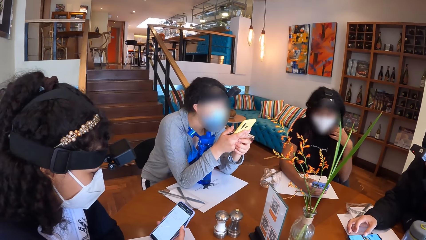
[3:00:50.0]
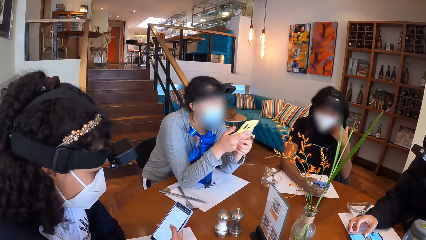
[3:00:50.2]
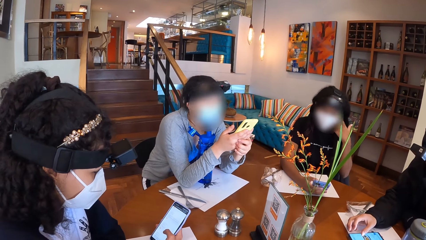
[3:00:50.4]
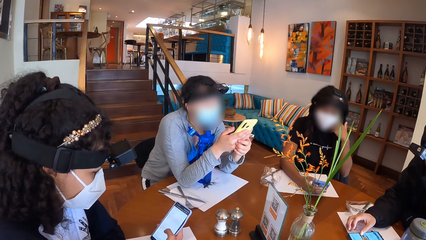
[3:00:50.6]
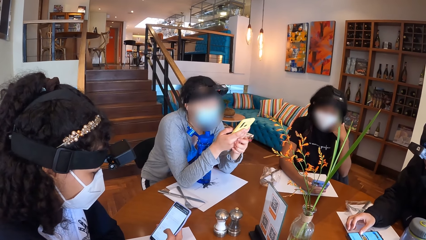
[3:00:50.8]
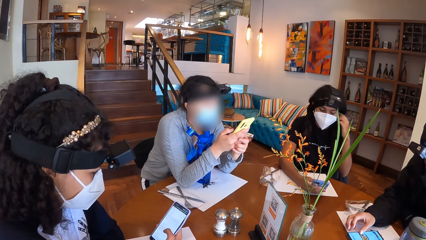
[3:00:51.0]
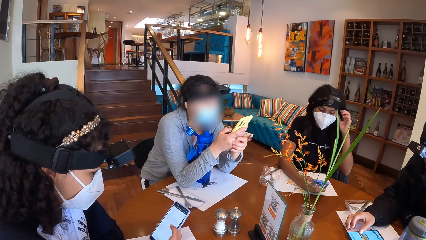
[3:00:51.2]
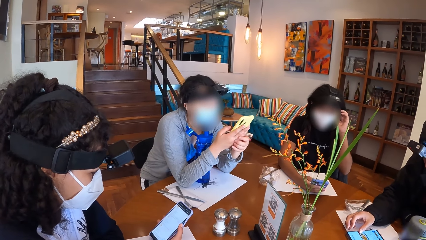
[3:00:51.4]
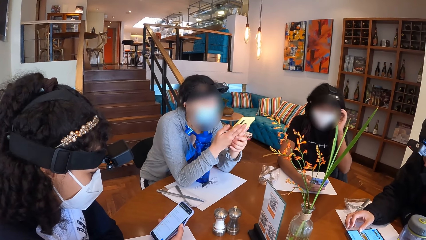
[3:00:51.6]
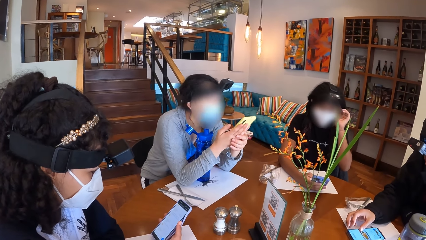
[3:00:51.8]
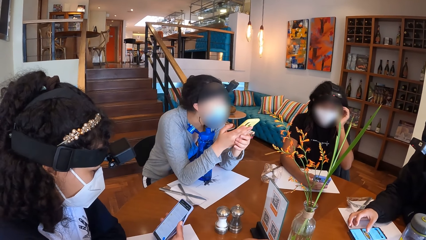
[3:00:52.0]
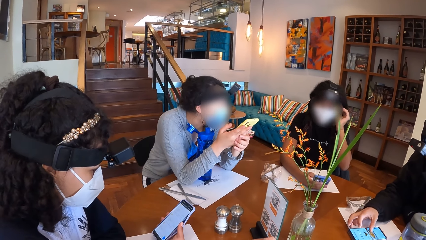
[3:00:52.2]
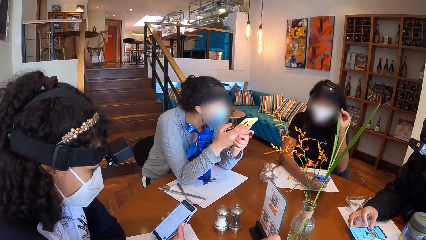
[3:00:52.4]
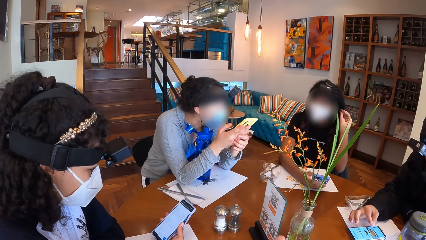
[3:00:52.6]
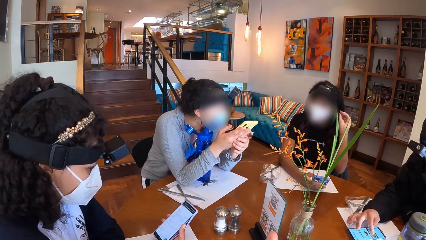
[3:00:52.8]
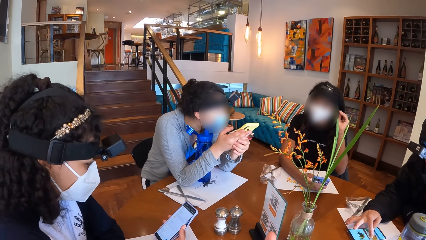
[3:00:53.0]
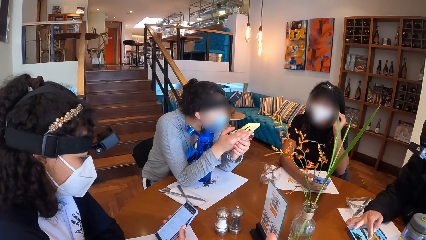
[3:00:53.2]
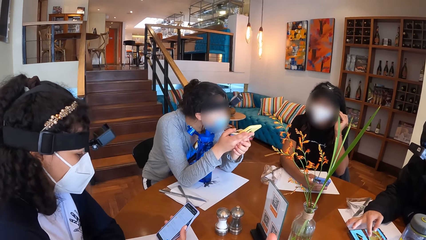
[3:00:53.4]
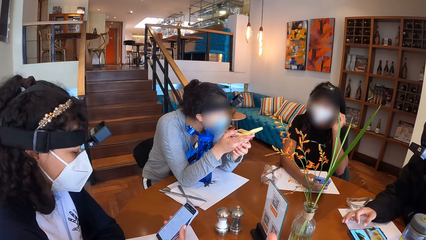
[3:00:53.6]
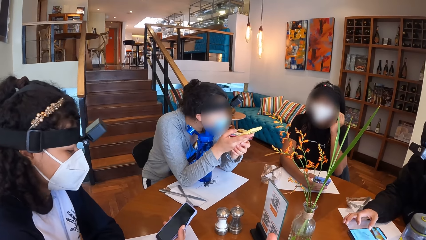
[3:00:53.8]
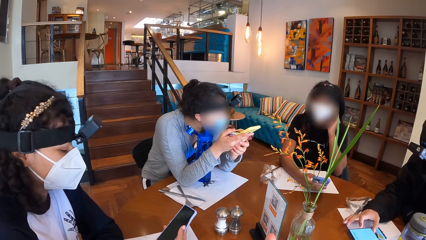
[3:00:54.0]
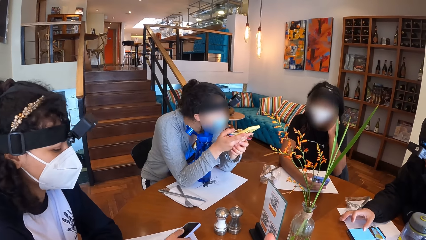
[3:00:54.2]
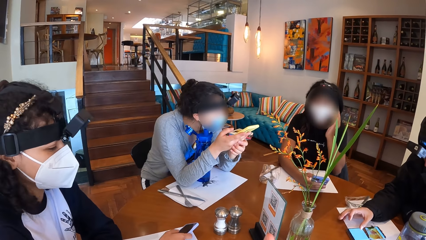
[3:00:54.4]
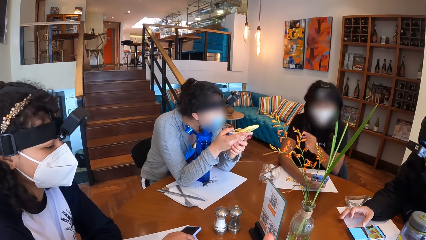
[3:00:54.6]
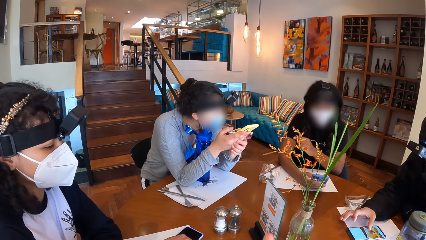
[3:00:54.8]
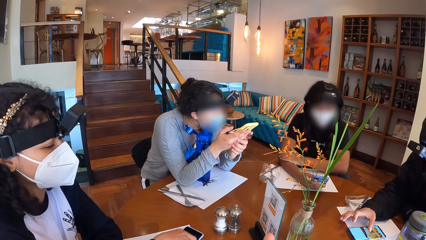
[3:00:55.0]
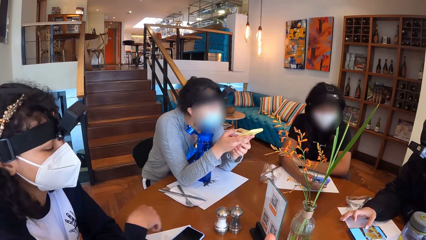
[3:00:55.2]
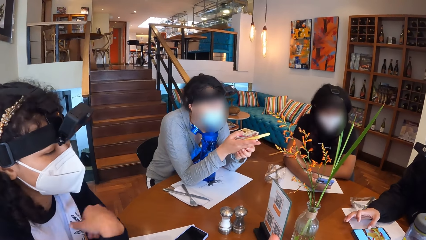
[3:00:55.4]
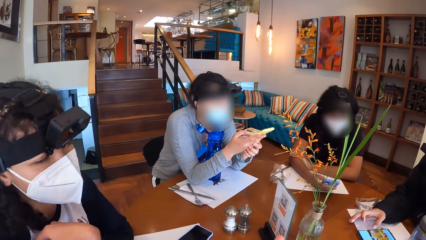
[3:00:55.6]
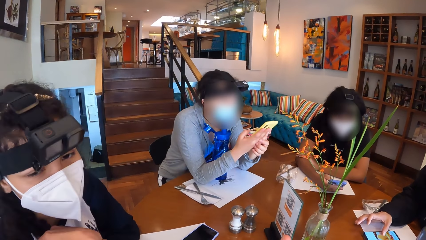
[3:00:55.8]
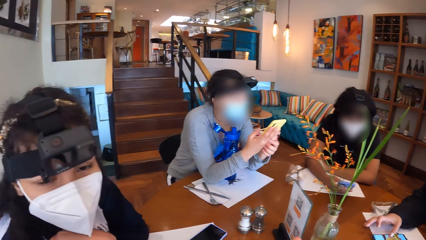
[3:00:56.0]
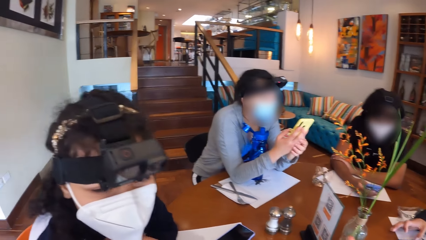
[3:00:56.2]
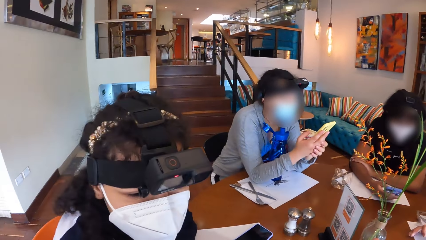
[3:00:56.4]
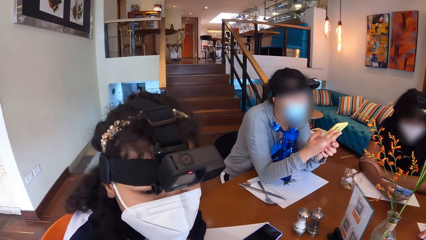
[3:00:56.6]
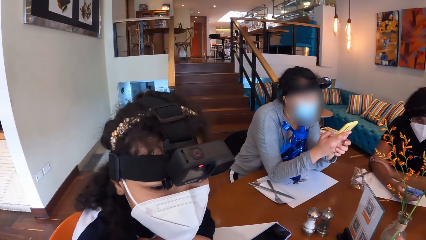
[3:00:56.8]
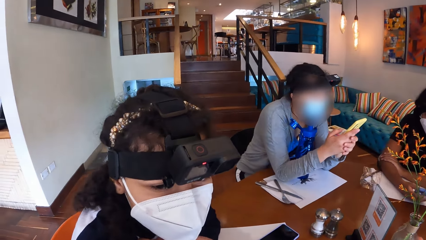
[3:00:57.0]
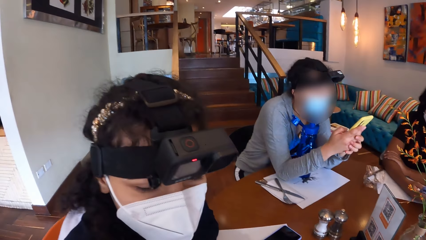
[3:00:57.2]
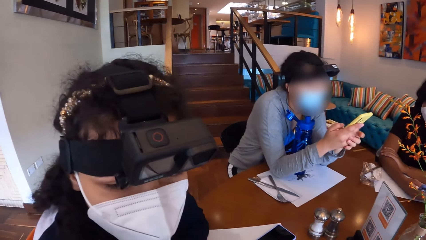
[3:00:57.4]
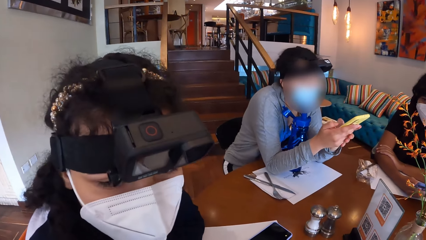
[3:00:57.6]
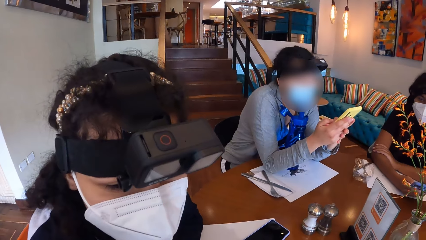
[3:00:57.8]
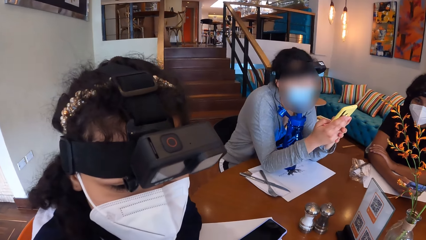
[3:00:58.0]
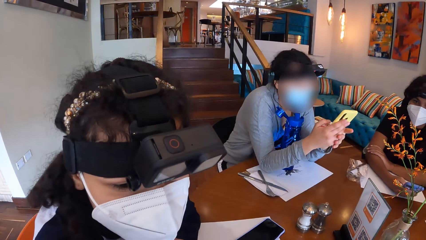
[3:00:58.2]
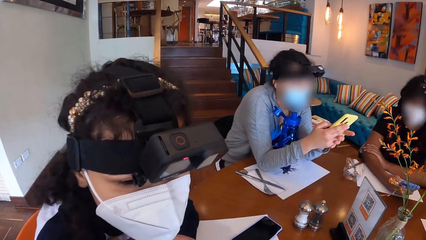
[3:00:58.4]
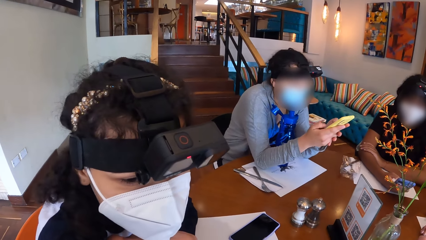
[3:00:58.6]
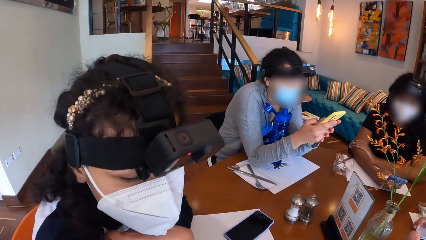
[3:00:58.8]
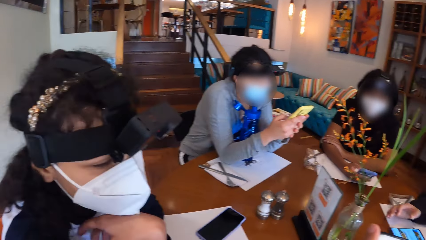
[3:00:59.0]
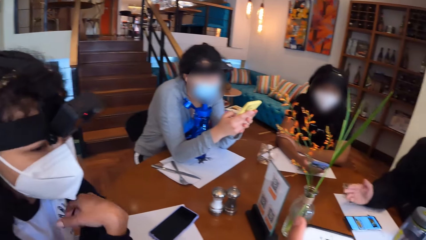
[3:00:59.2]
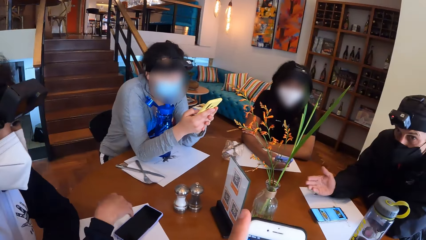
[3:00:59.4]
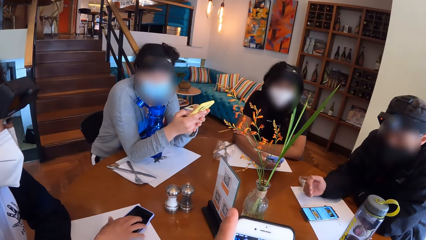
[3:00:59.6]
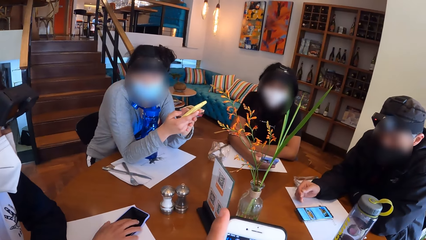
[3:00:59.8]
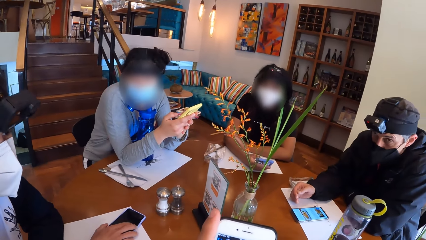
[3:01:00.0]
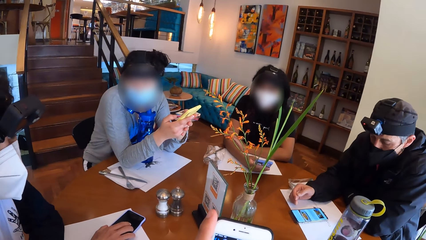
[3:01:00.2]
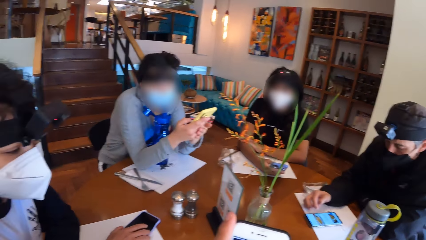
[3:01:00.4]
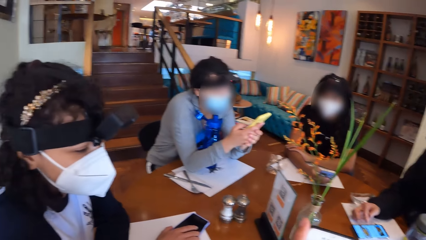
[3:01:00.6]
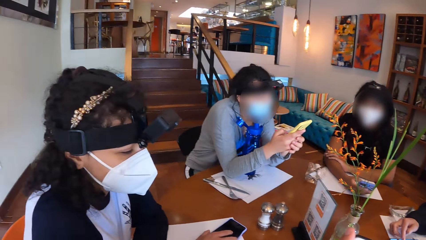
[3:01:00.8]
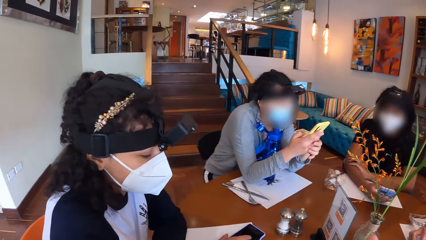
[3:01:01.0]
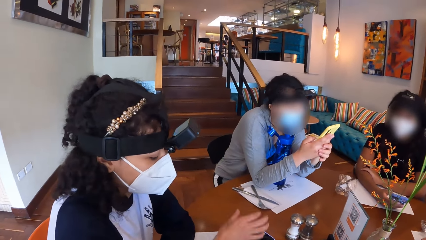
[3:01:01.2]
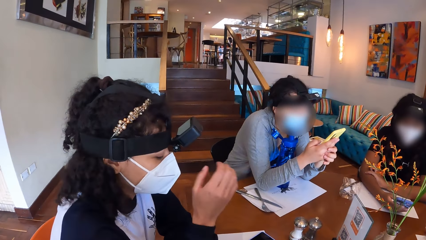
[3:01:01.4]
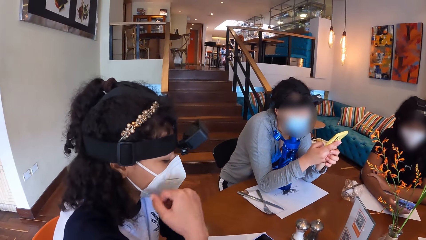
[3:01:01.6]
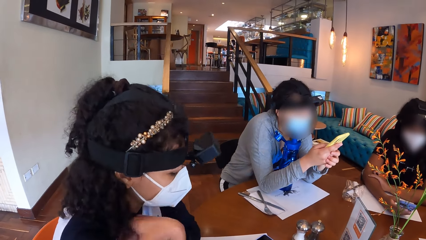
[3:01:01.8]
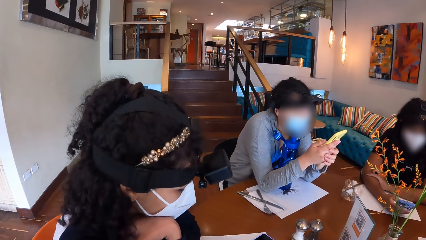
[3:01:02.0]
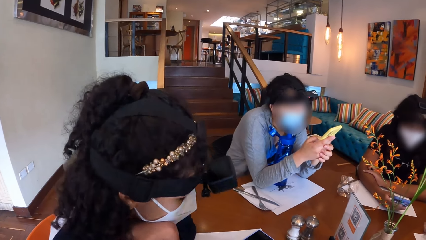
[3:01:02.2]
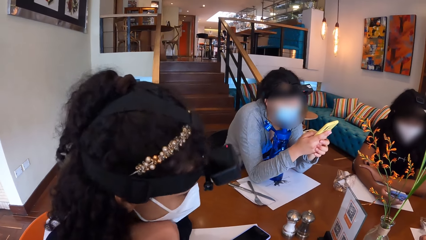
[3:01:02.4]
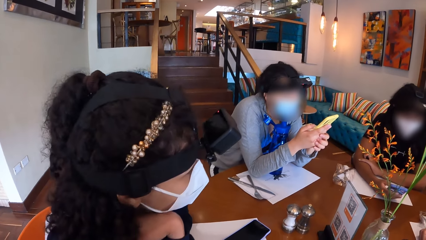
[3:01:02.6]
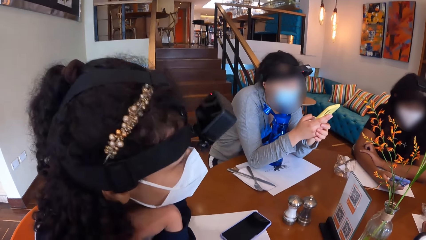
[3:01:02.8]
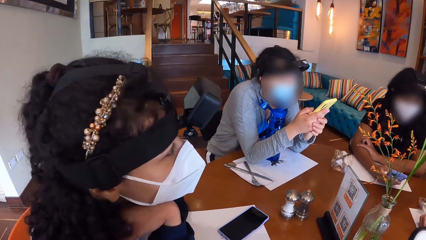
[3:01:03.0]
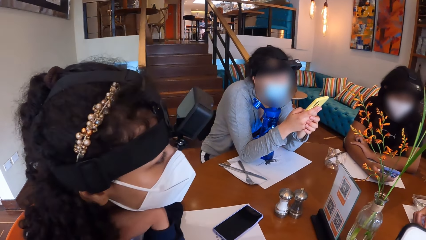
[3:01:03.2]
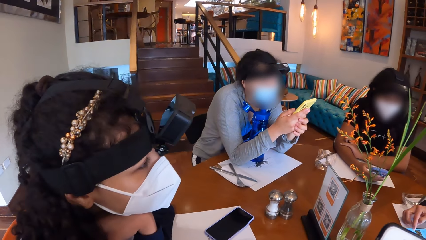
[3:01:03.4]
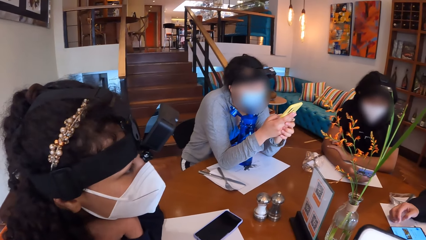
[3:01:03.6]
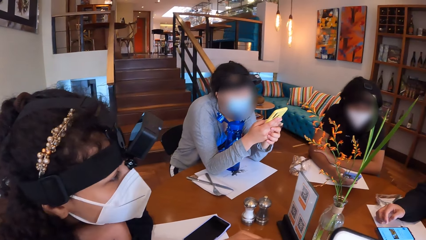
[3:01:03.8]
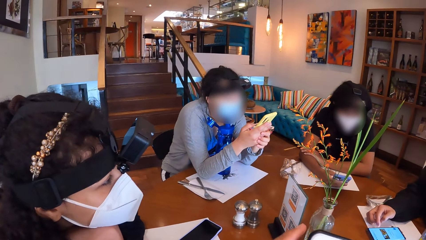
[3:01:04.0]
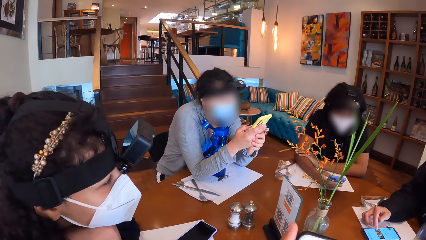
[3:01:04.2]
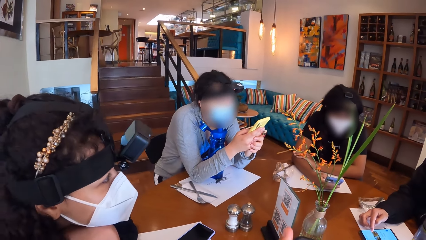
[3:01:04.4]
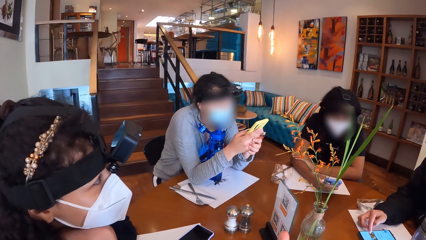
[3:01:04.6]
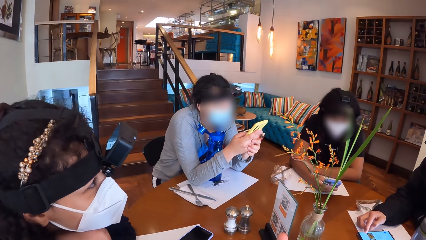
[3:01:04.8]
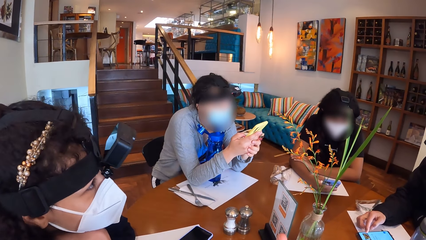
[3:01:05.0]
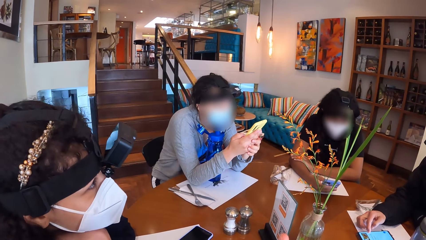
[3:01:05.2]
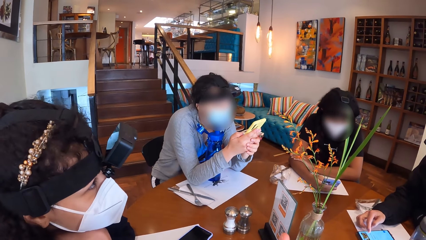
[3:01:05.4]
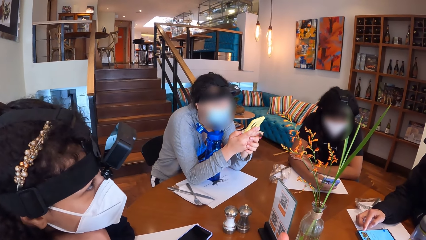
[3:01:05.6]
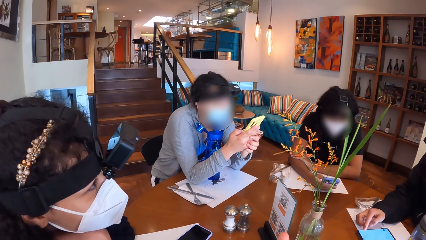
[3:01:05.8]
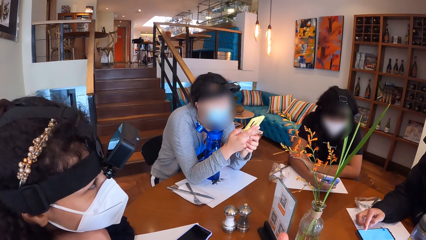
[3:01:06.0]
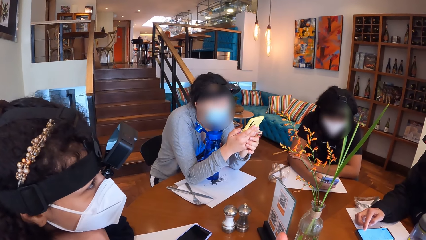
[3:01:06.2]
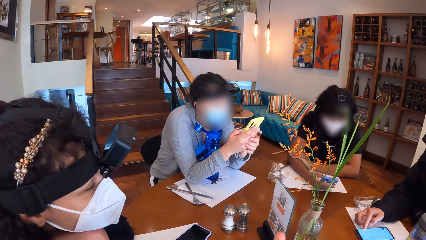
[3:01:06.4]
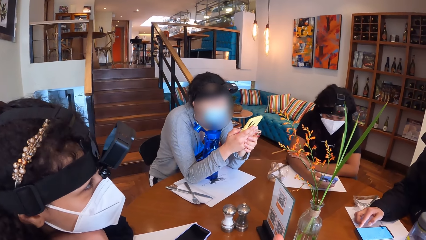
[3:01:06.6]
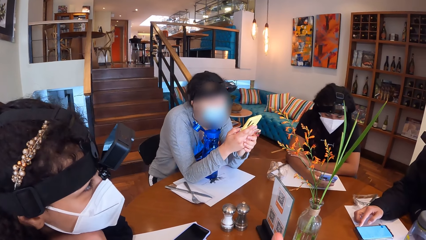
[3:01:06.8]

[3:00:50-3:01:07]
The camera wearer looks around. They scroll the phone. They look around. They scroll the phone.
